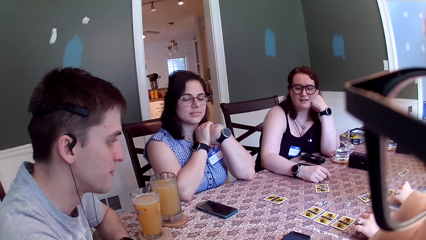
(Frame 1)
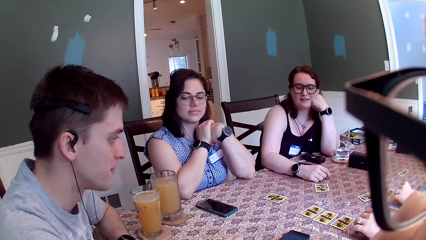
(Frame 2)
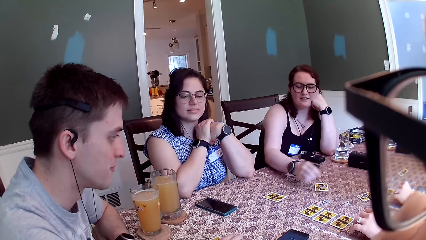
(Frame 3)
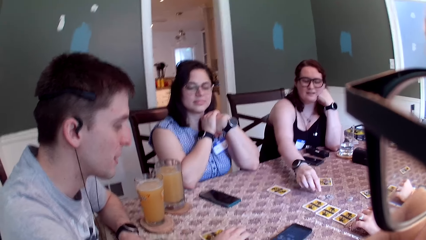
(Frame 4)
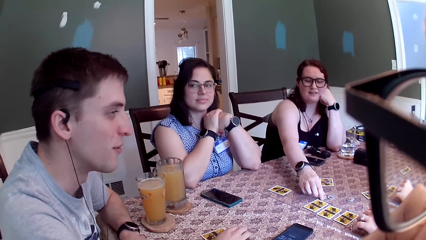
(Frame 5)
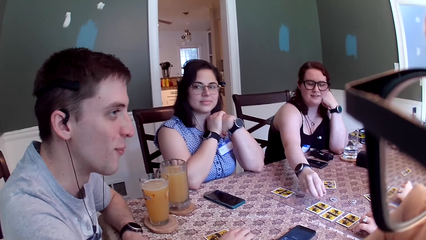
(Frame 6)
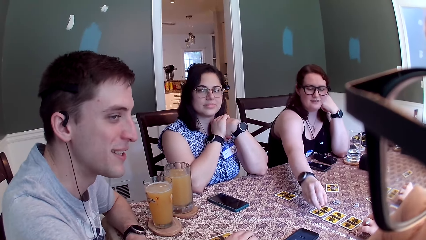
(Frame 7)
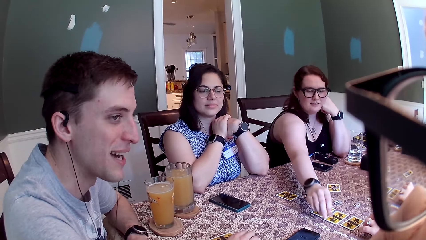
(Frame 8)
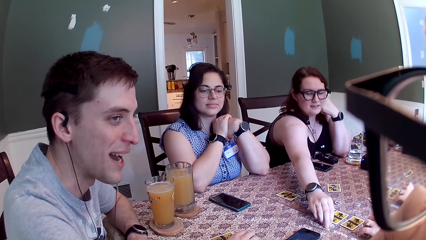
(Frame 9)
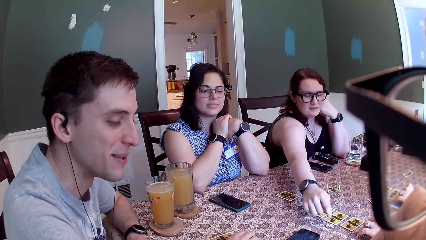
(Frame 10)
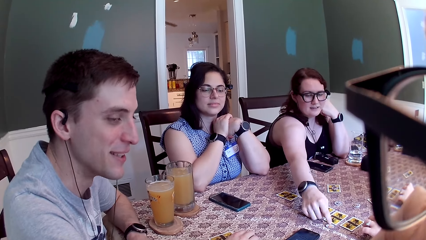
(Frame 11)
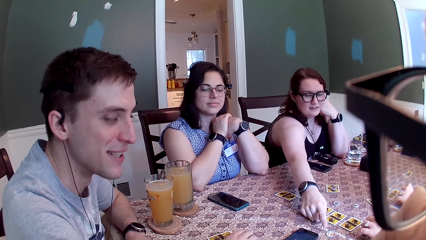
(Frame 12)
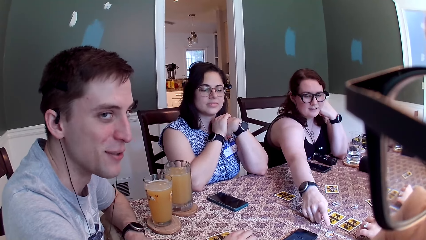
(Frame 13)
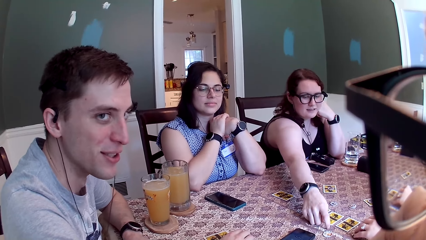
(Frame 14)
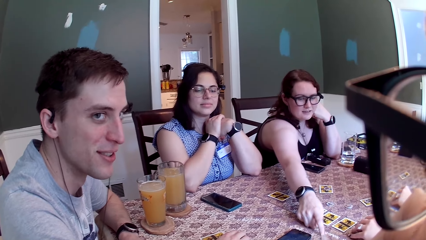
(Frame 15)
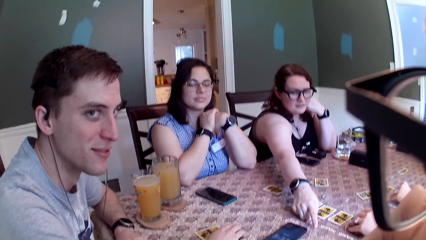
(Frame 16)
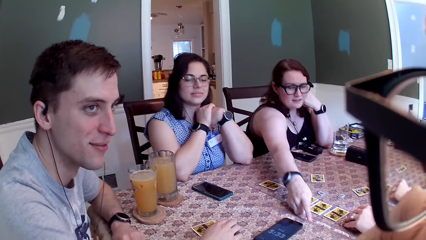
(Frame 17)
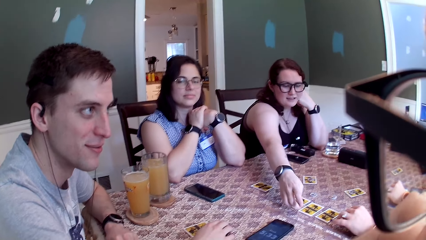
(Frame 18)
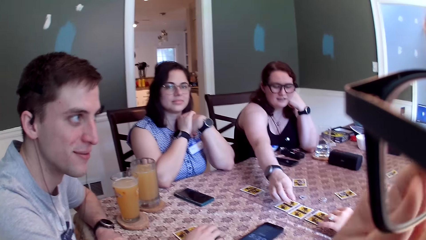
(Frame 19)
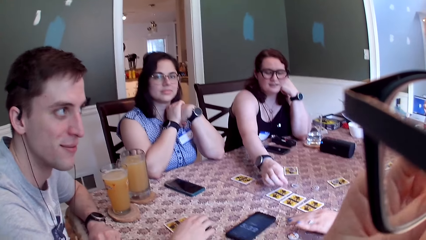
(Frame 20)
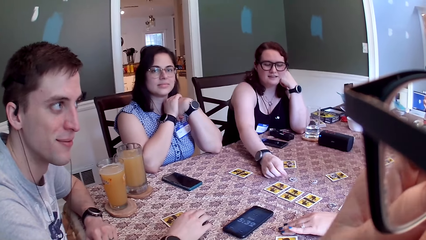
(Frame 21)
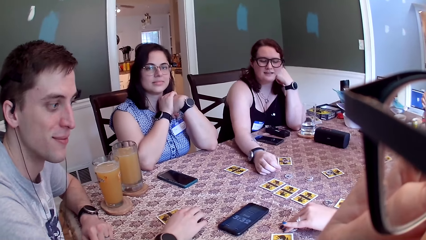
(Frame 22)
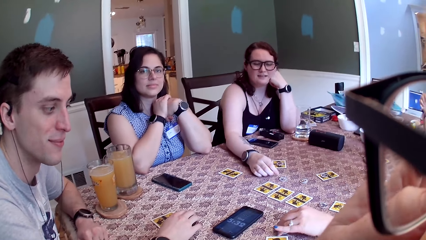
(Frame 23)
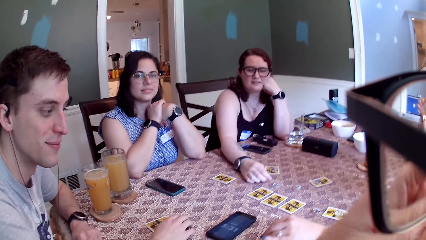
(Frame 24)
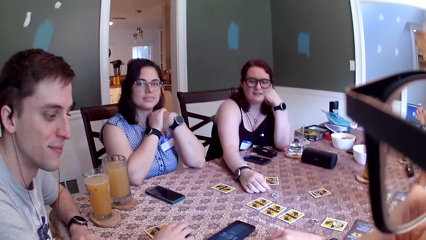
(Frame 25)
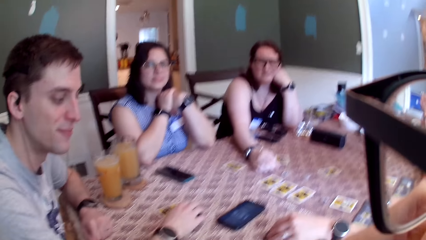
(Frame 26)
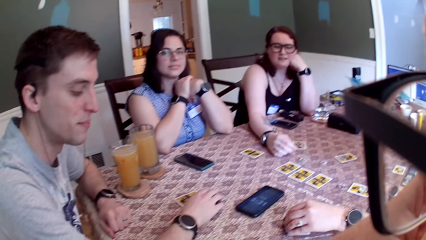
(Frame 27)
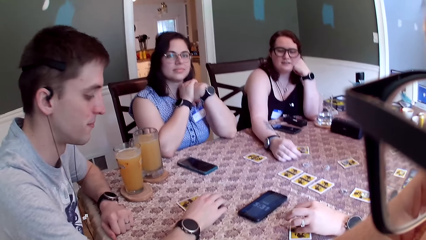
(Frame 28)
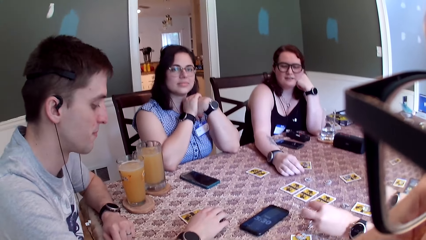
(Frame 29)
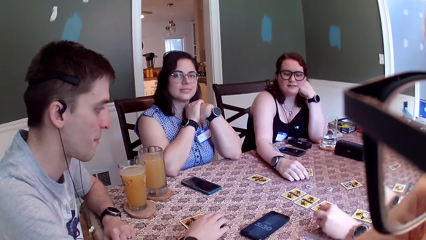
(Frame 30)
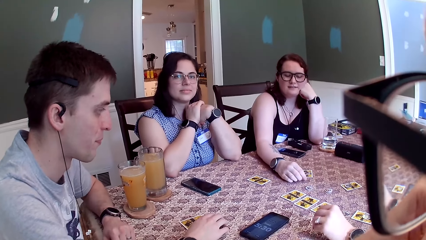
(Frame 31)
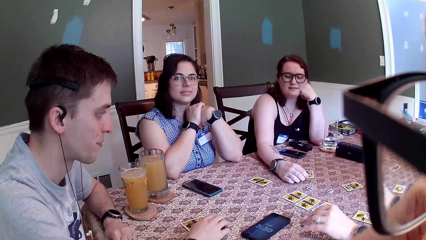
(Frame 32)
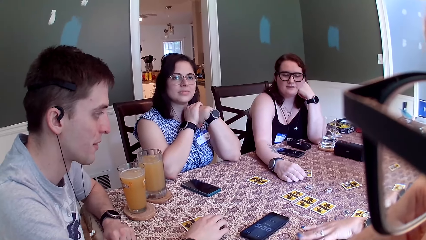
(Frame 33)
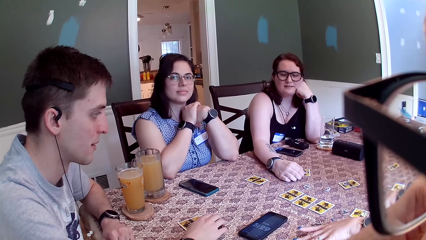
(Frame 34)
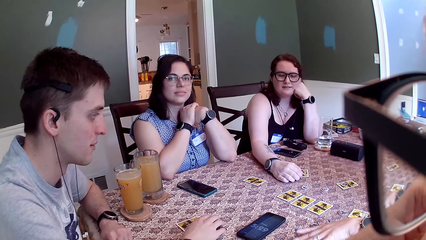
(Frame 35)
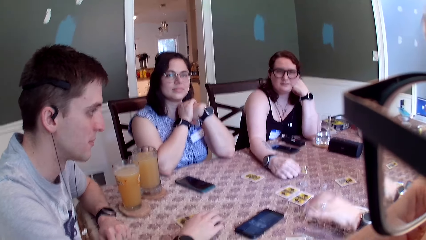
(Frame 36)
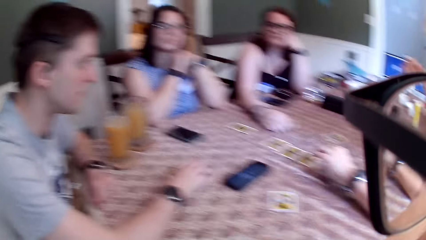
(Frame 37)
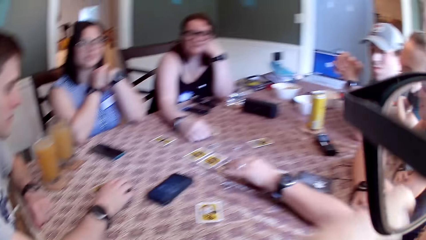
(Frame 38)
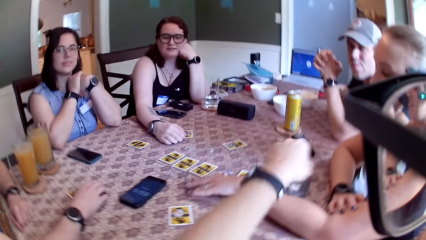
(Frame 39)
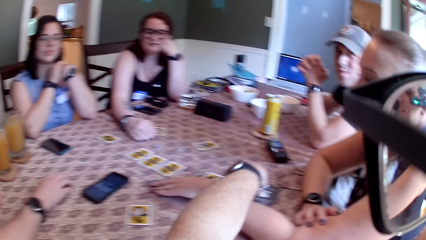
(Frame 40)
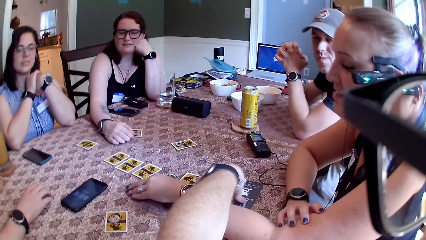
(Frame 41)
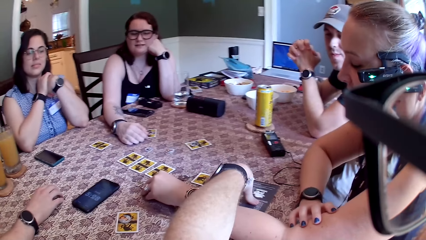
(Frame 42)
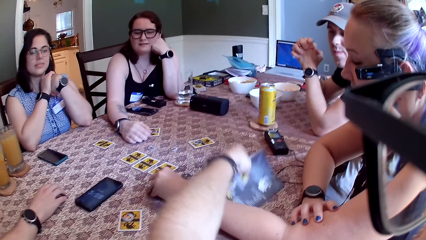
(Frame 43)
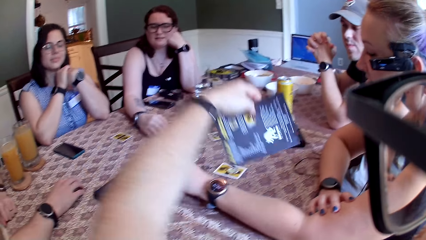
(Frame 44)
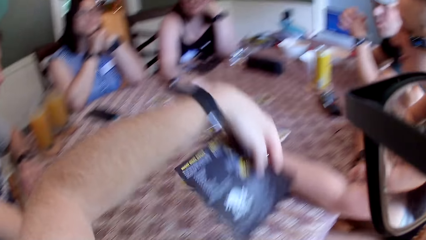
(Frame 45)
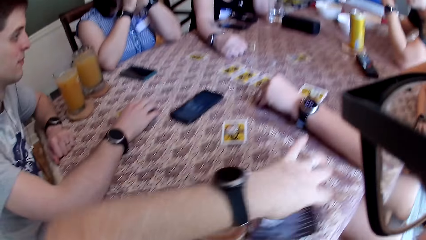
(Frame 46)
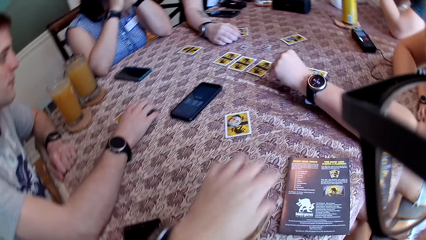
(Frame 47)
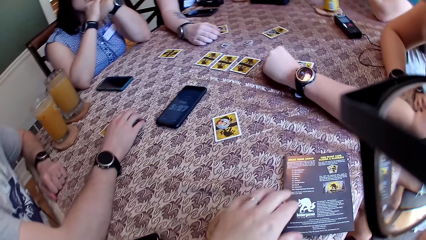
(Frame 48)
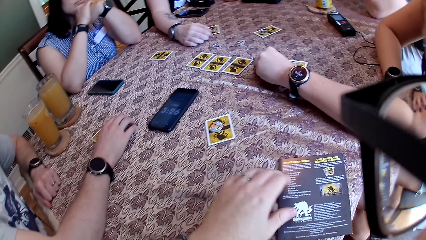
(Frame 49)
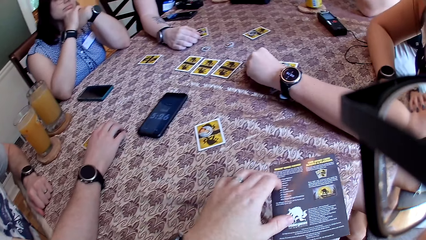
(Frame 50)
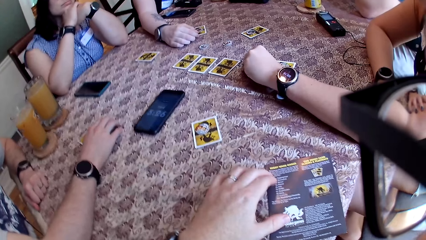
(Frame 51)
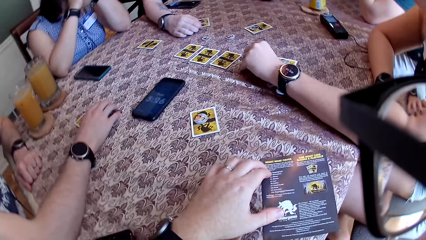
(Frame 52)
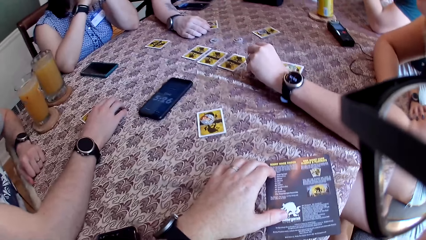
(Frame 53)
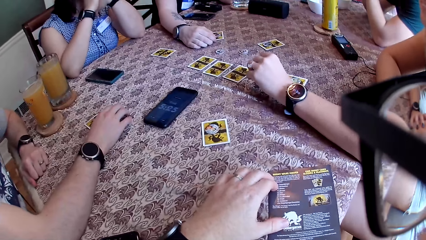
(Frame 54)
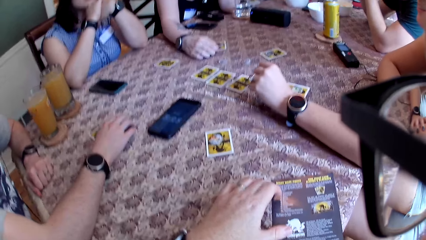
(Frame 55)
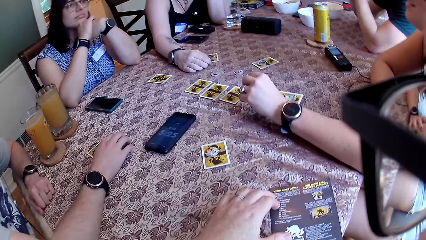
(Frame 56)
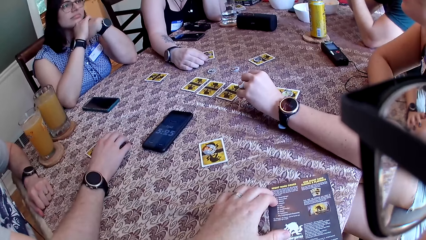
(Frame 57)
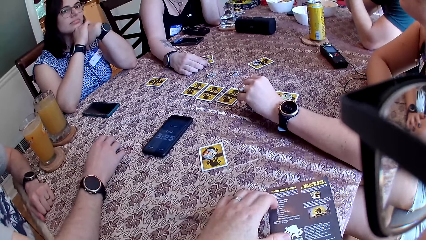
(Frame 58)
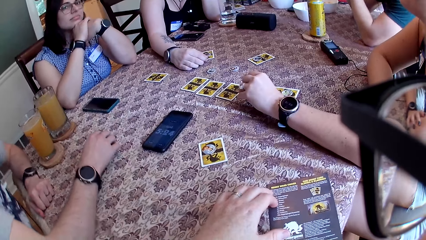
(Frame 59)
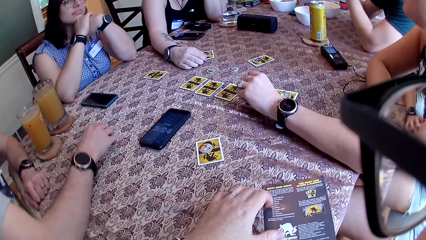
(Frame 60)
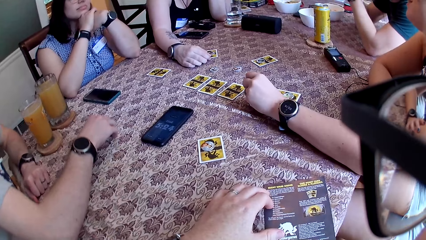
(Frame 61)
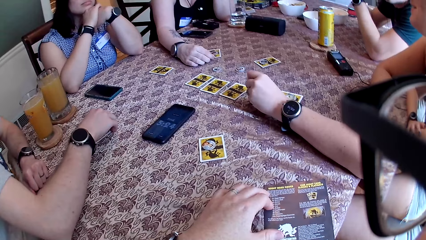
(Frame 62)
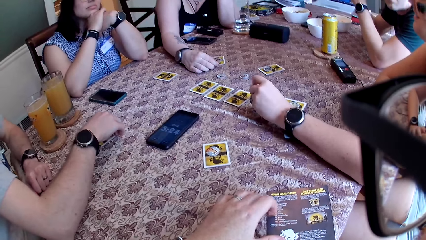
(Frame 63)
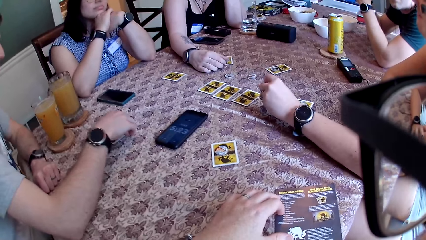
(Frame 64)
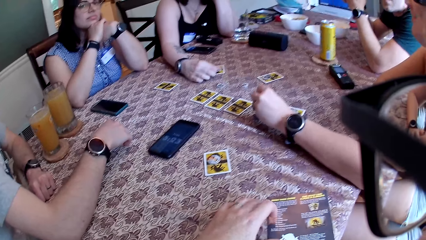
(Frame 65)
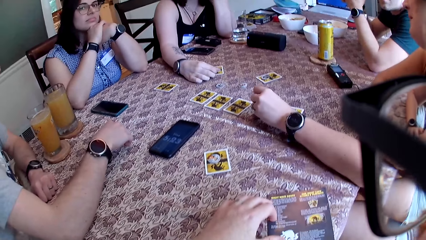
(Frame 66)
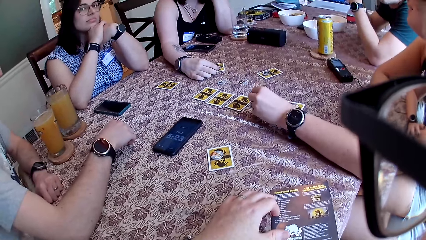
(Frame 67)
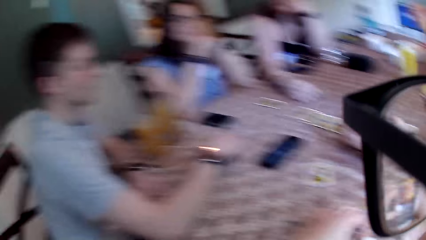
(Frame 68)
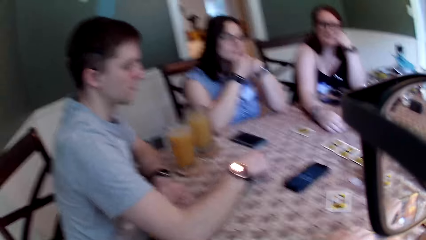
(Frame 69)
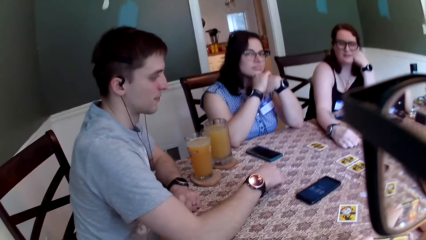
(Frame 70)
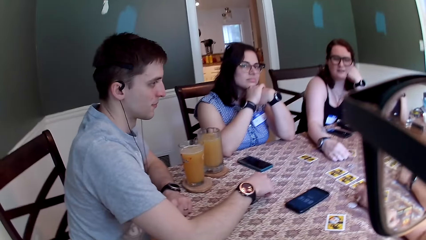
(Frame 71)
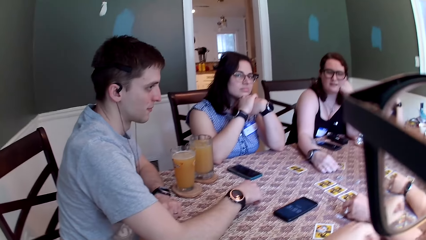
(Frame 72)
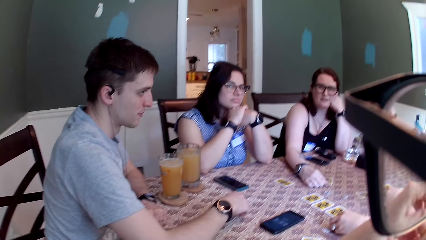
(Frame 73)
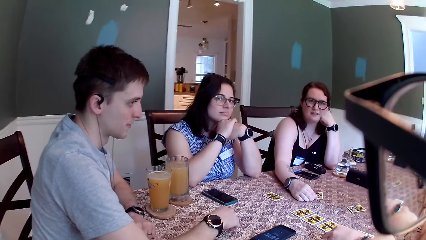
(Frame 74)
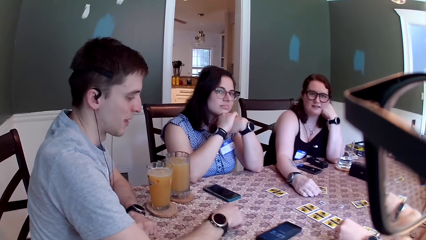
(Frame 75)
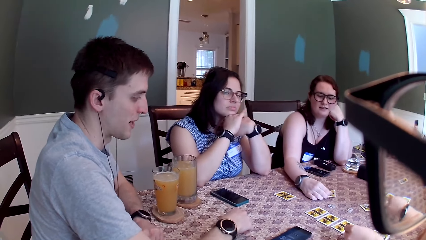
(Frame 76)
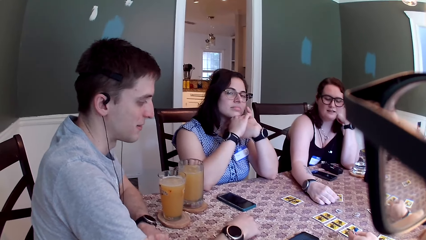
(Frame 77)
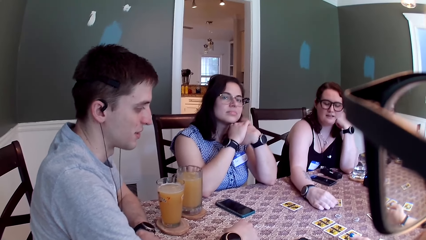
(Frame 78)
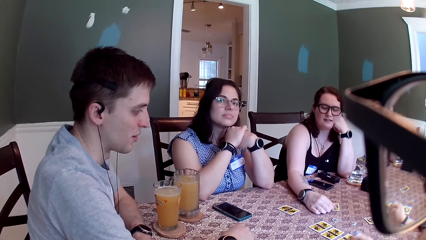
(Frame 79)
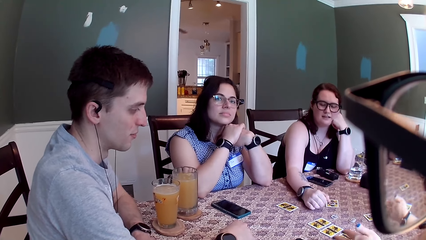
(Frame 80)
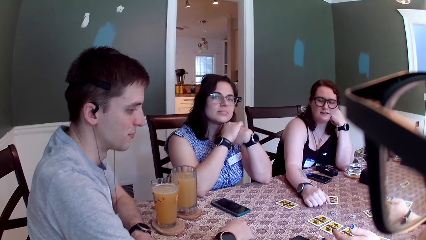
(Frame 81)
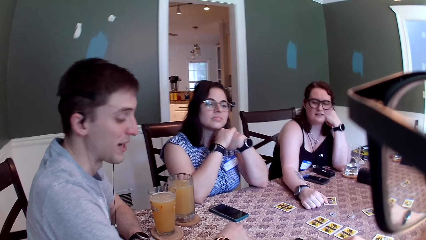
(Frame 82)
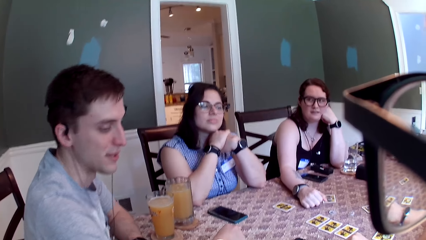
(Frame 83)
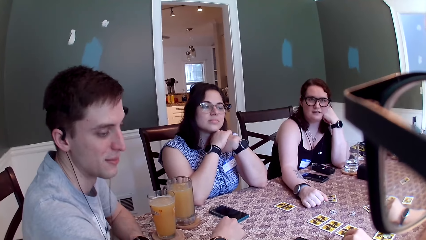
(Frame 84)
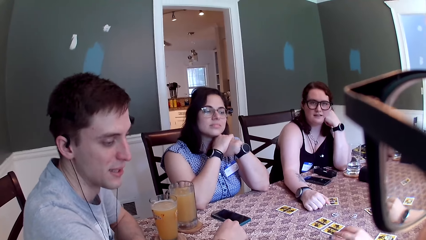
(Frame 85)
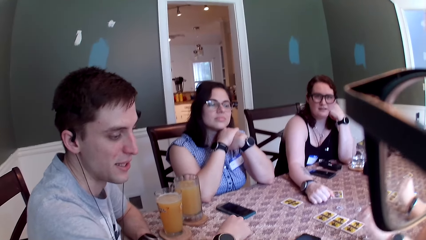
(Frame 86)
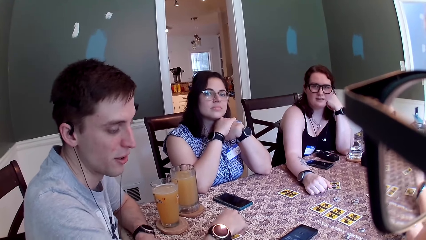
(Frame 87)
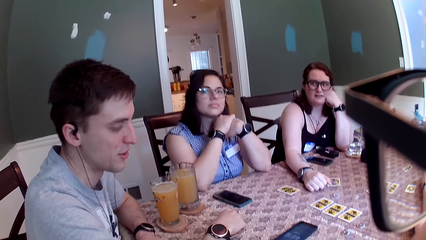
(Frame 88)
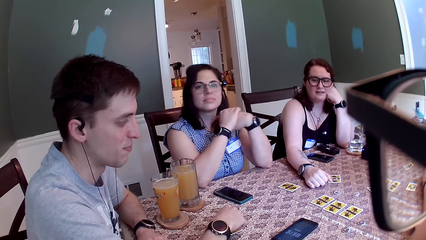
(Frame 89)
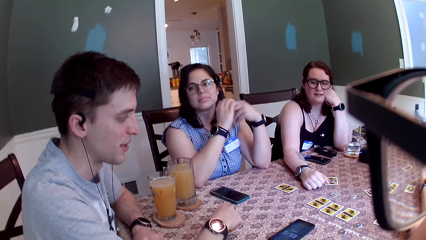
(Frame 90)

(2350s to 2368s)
A woman picks up a coin with her right hand, drops the coin on the table with her right hand, and pushes the coin with her right hand. Another woman picks up the coin with her left hand. The camera wearer picks up a pamphlet or playing cards with his left hand. He puts the pamphlet on the table with his left hand. He looks around.
